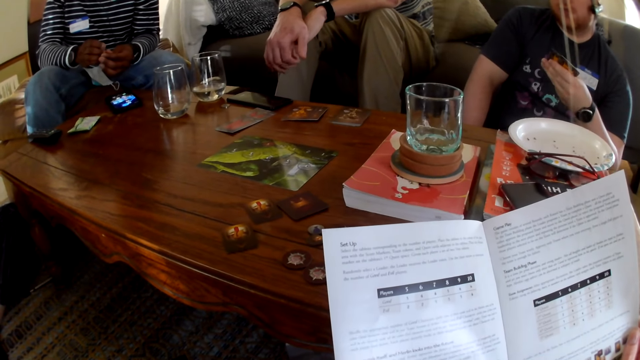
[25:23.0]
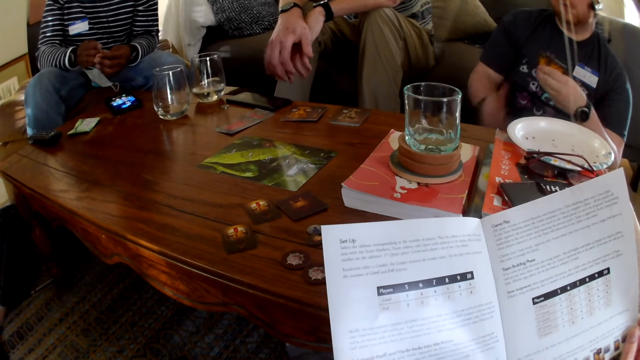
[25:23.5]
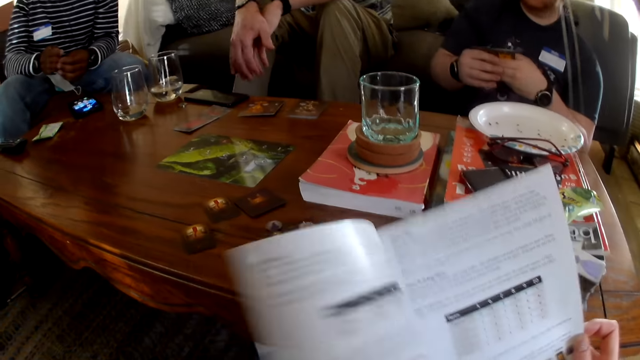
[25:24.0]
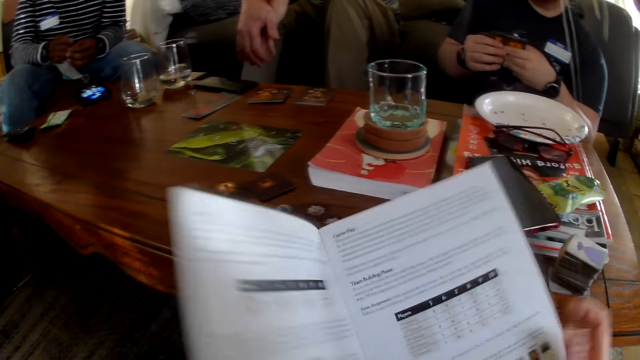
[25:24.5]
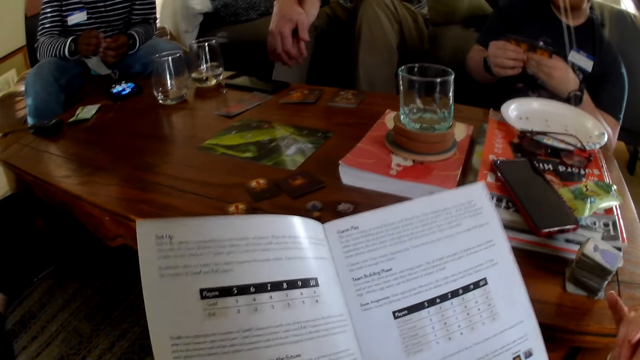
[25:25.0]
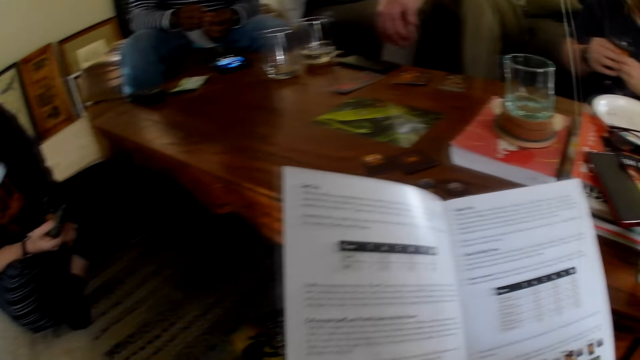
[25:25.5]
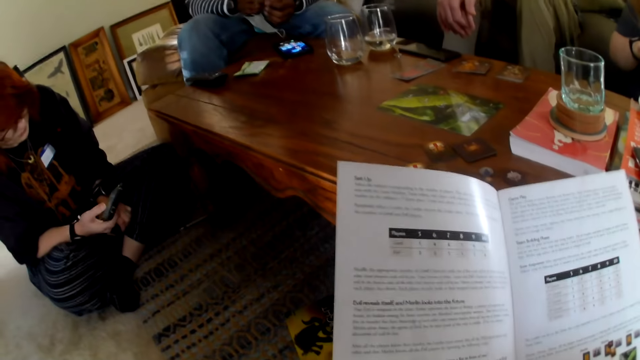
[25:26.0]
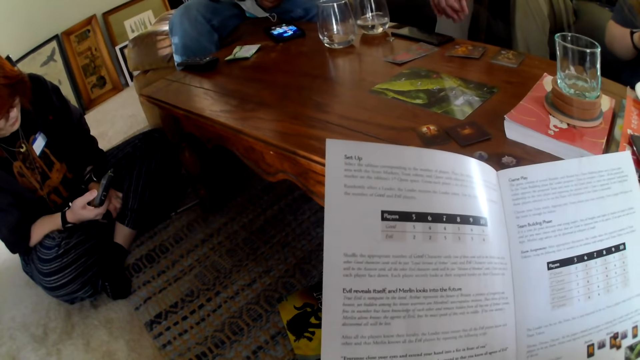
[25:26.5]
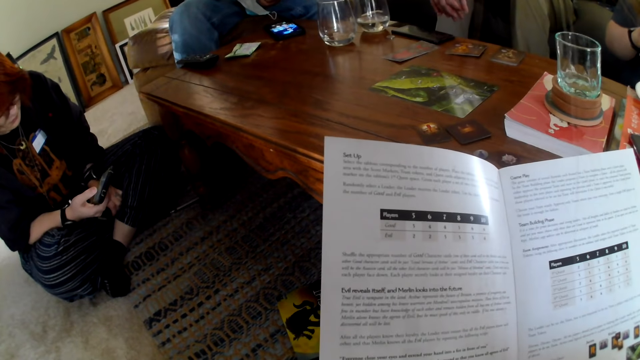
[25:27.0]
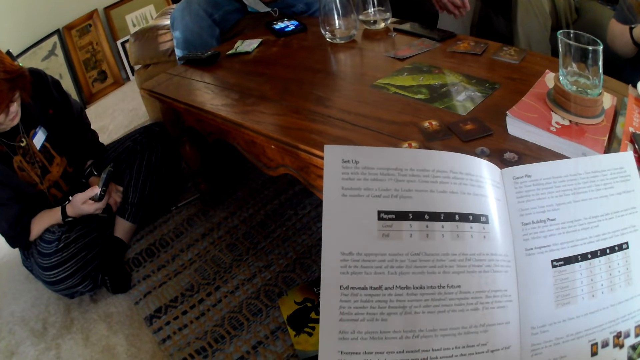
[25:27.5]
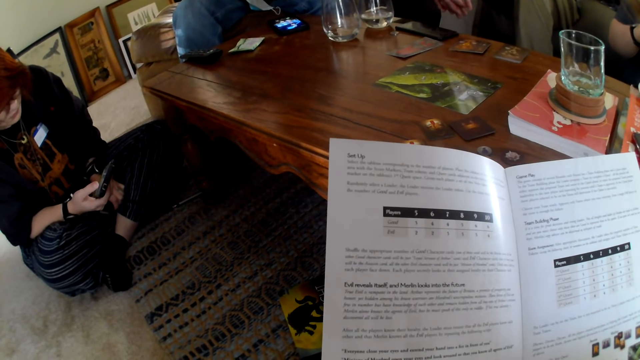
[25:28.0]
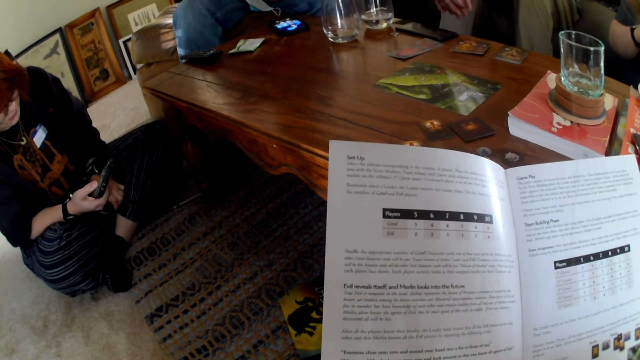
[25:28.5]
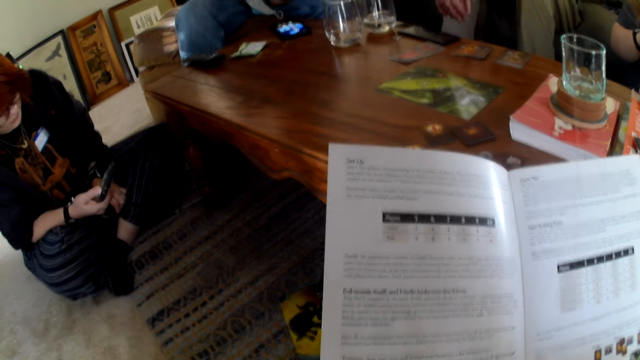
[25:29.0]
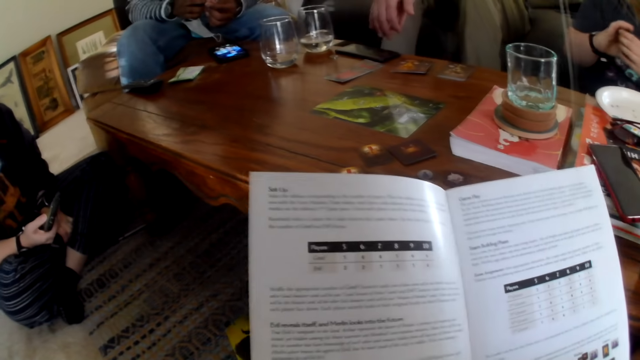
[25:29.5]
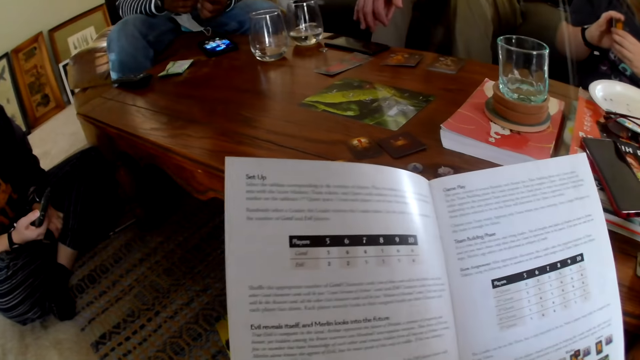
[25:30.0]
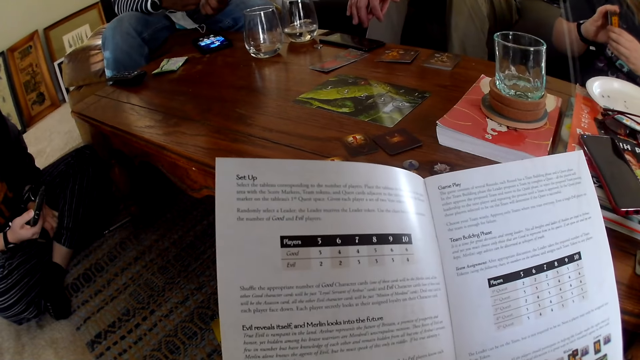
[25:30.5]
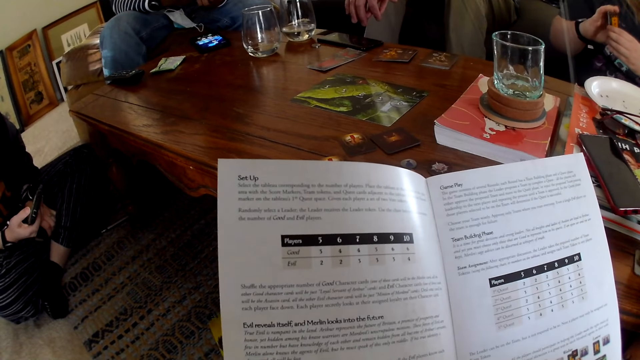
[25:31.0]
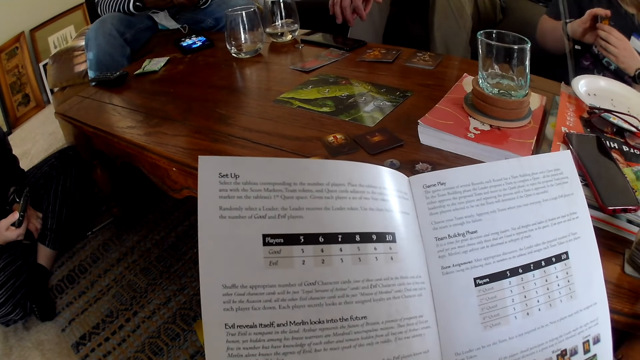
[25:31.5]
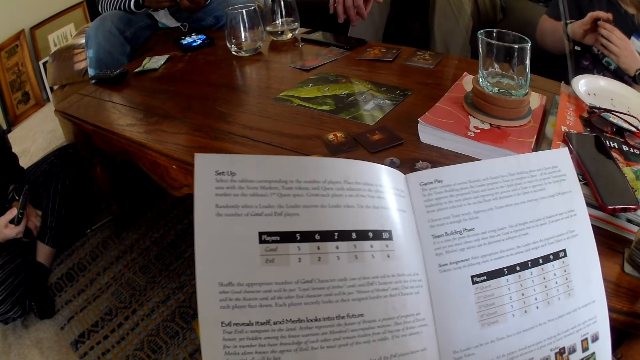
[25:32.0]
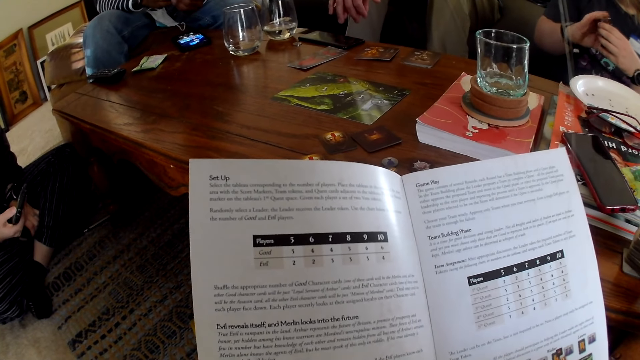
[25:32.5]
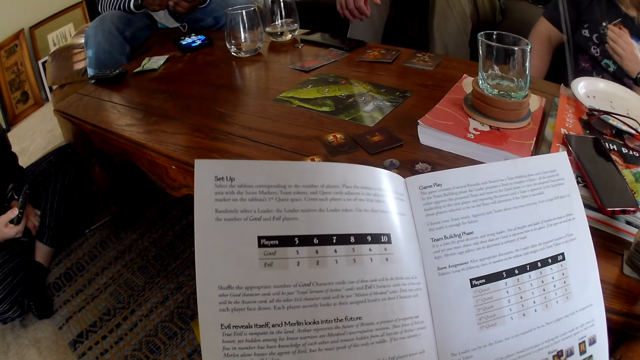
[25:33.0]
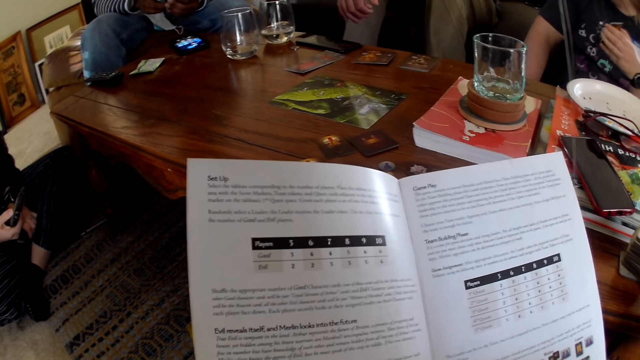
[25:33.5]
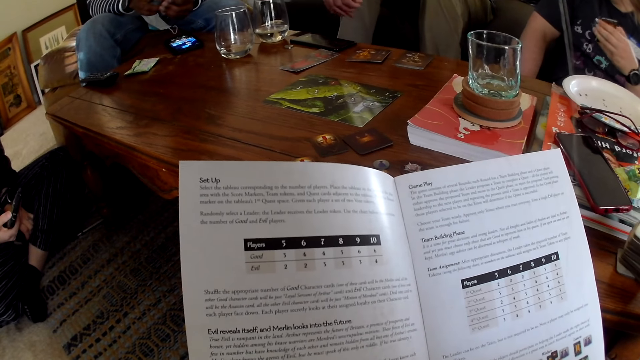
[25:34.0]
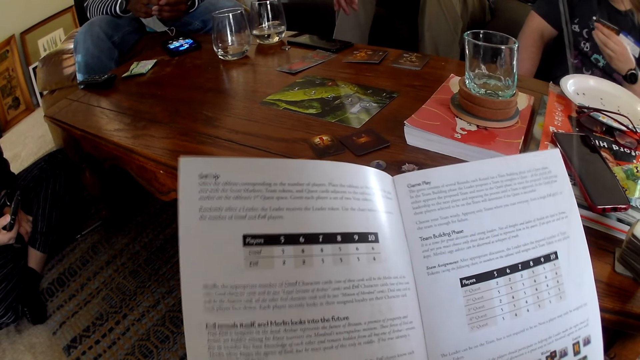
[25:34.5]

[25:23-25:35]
A man talks to the camera wearer. The camera wearer talks. The man holds the cards. The man talks to the camera wearer. The camera wearer reads the book. They talk to the man. The man talks to the camera wearer.

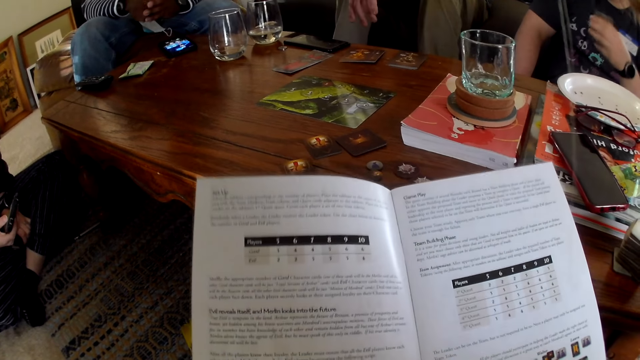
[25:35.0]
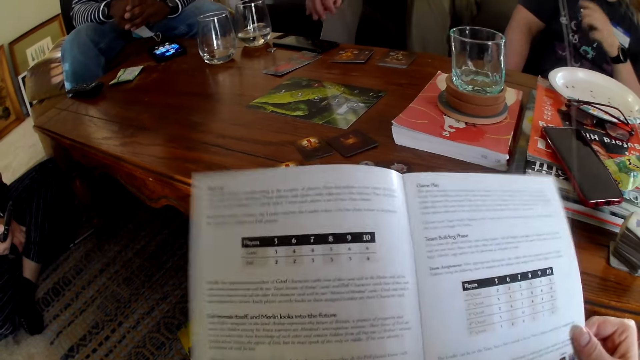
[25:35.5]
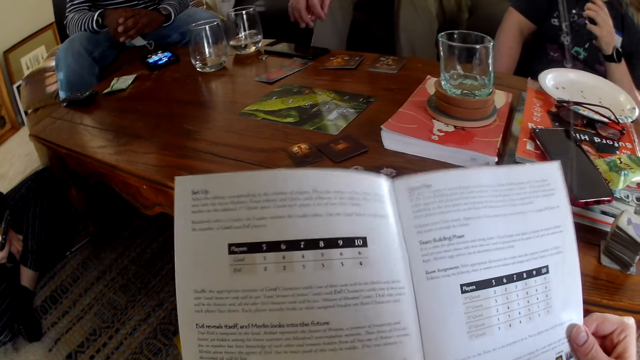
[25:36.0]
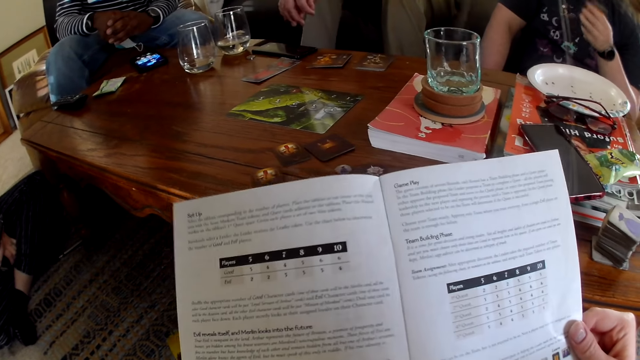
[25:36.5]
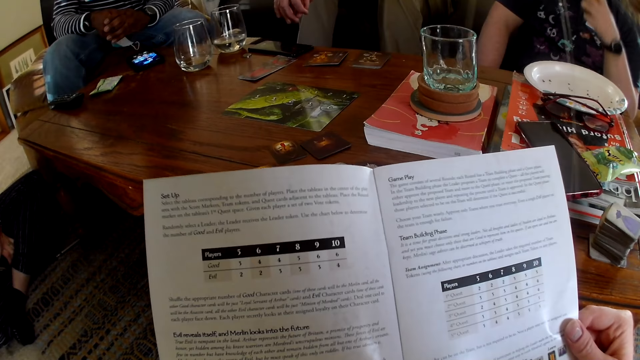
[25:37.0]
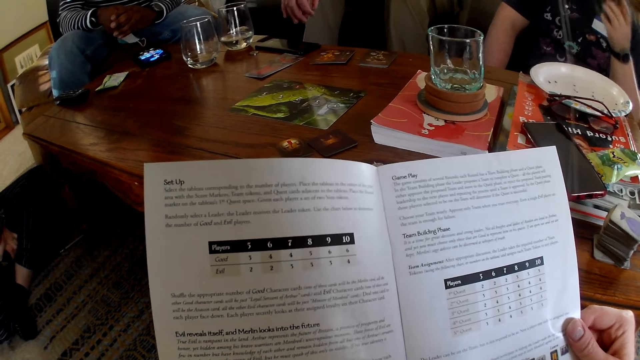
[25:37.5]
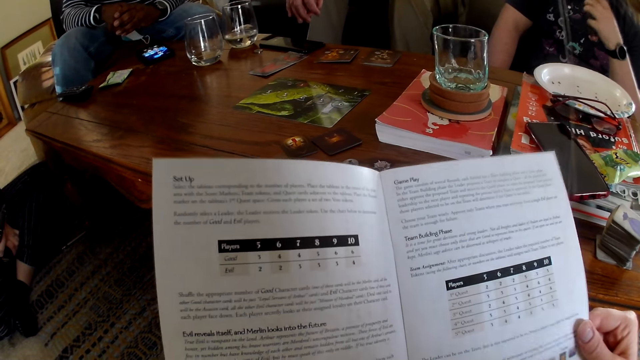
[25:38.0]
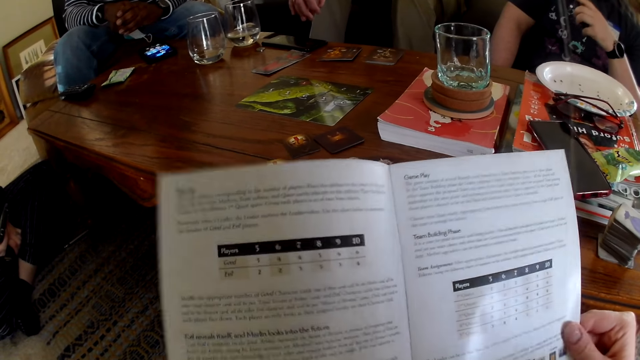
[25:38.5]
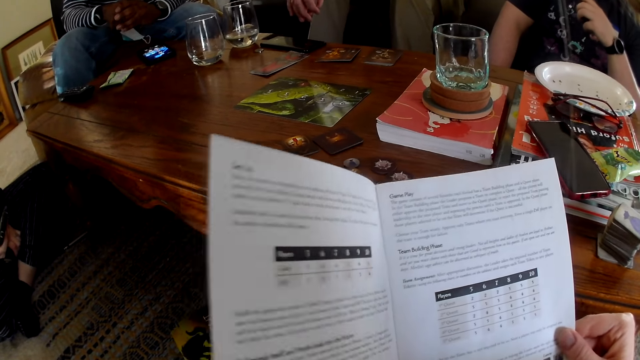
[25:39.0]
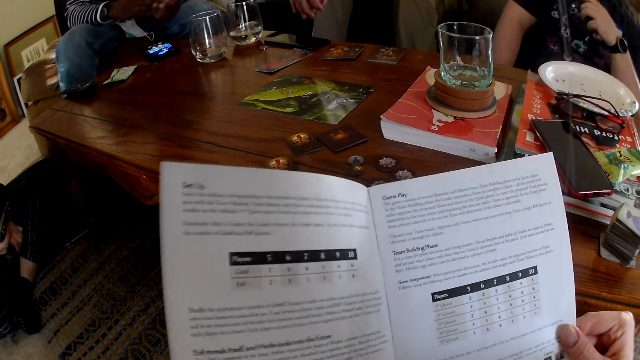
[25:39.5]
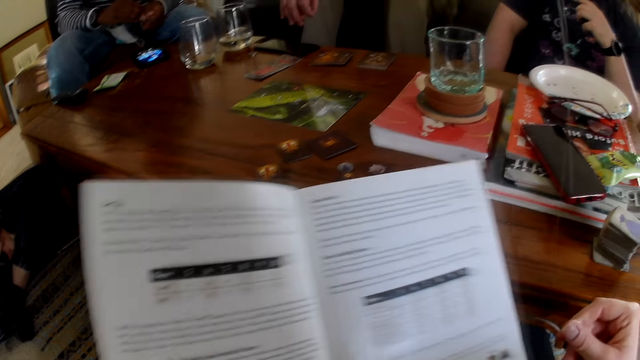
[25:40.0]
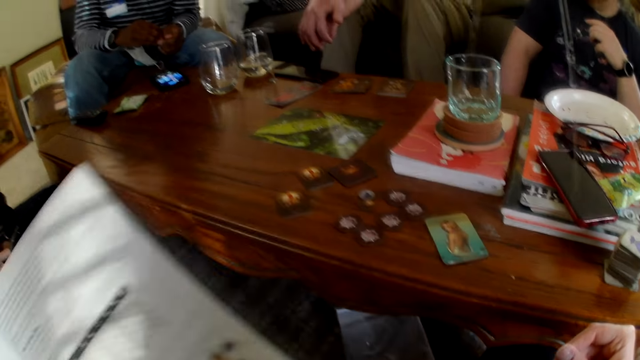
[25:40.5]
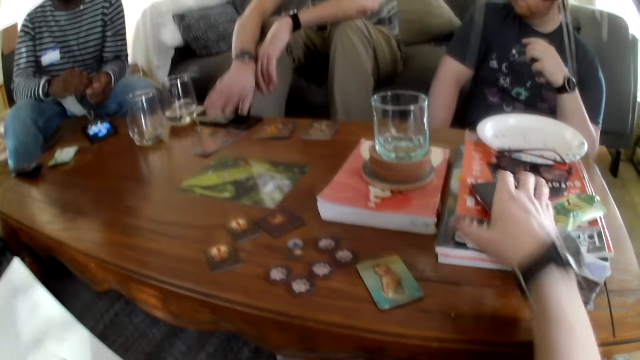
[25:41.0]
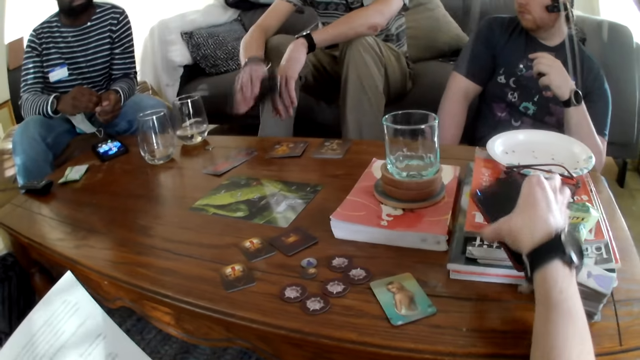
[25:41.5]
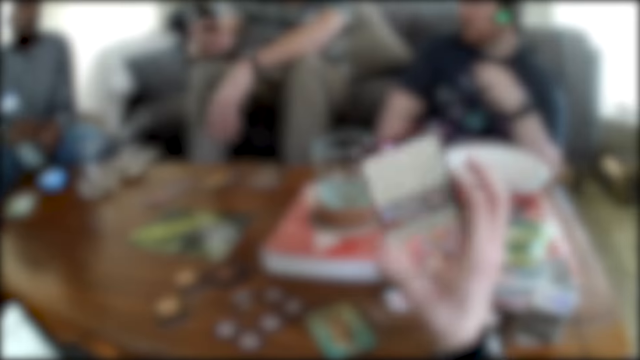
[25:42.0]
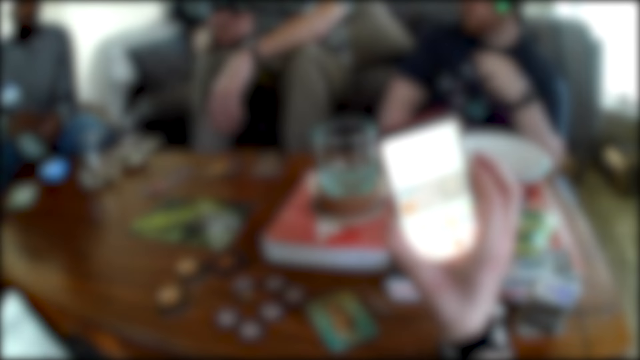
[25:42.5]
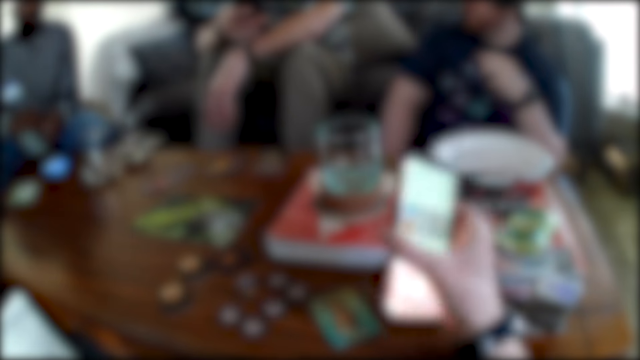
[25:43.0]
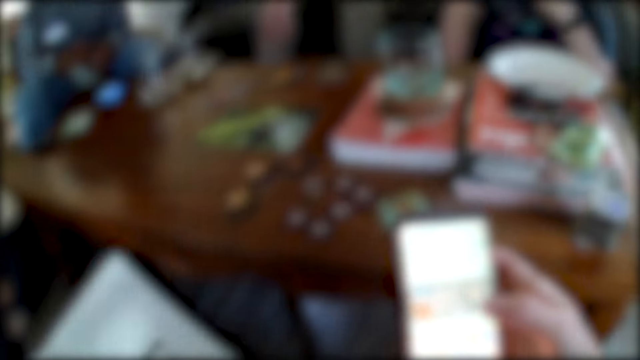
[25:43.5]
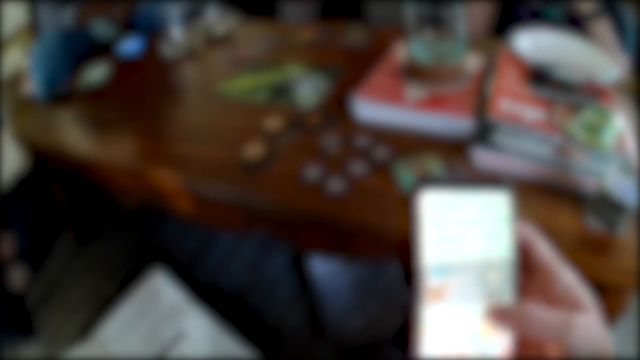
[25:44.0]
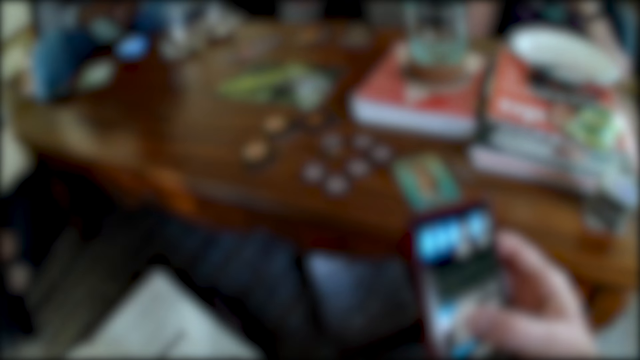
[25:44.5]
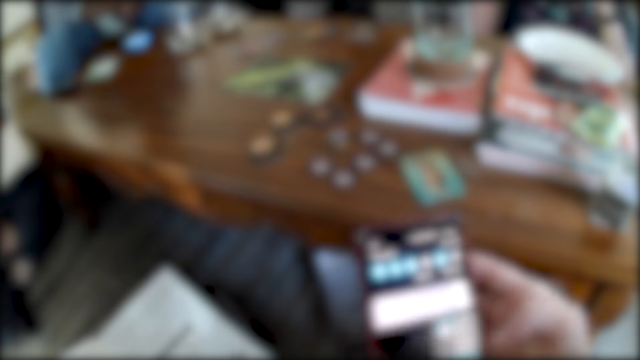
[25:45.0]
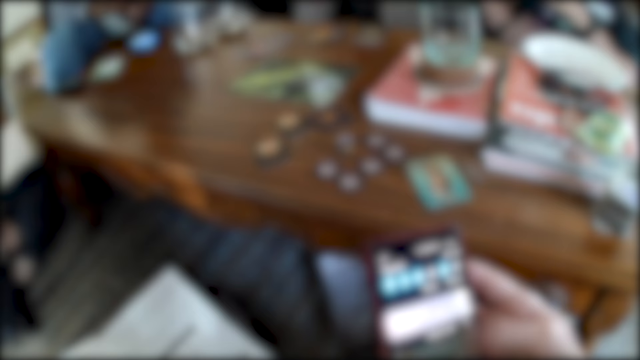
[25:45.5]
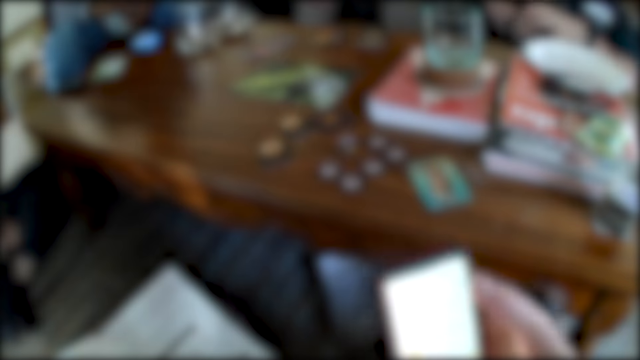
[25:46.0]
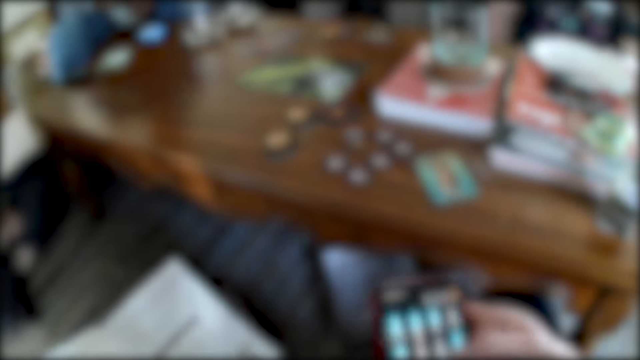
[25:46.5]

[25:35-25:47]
The camera wearer reads the book. They pick the phone from the table. They scroll the phone. A man talks.
